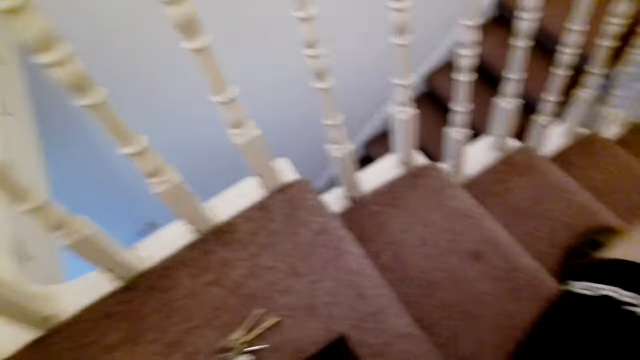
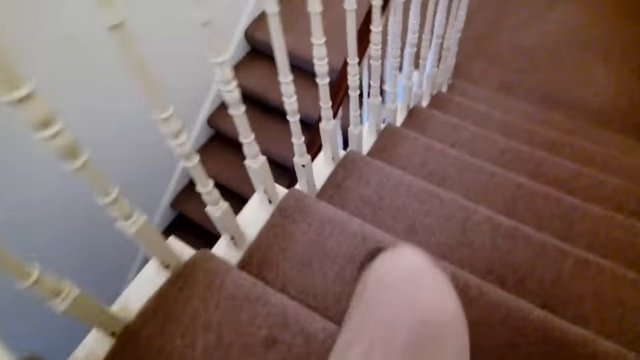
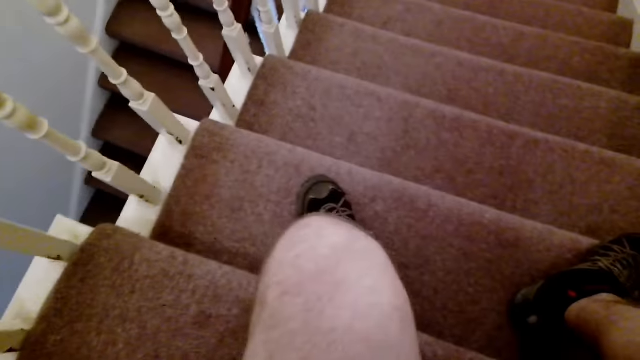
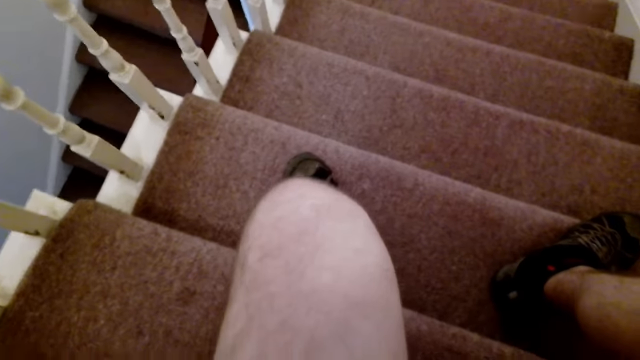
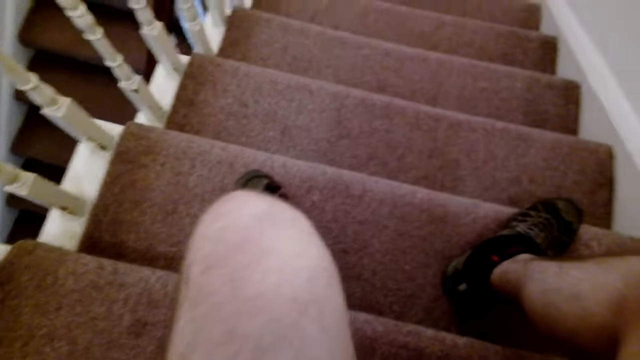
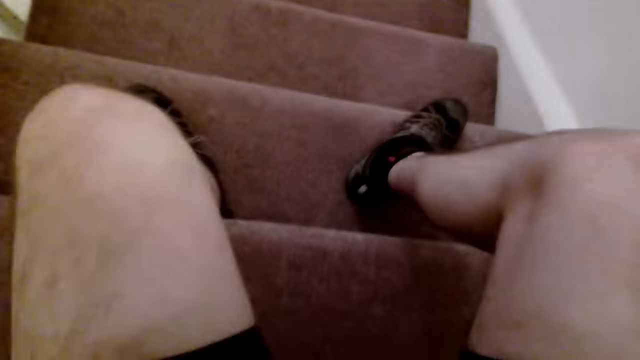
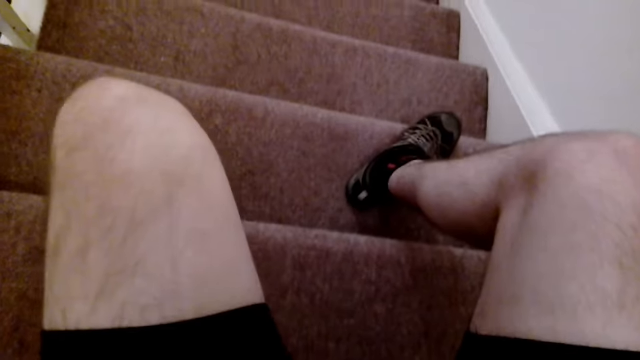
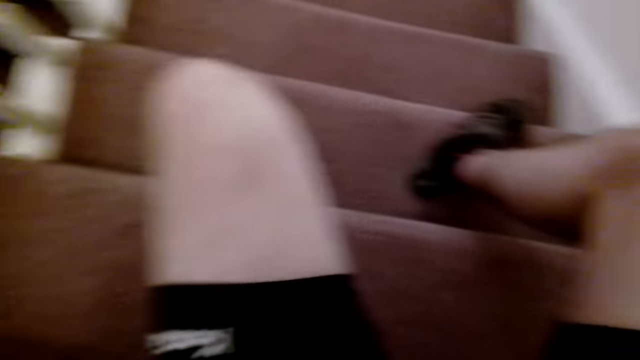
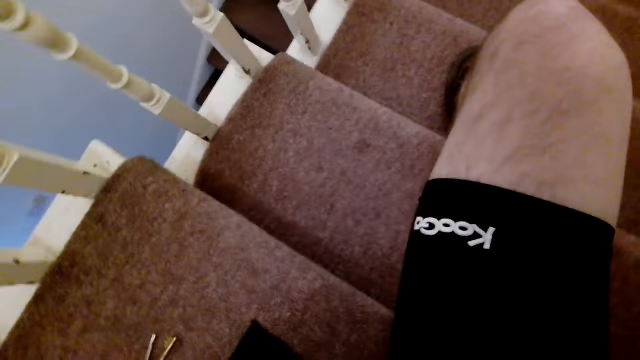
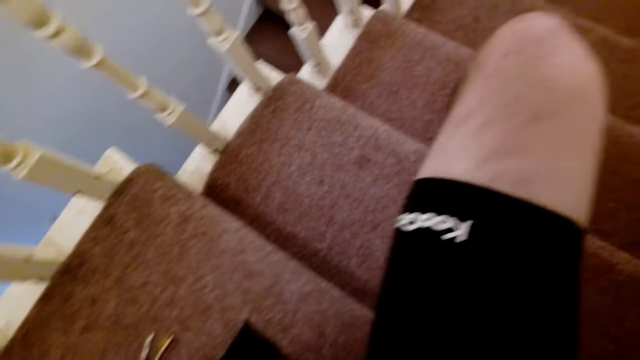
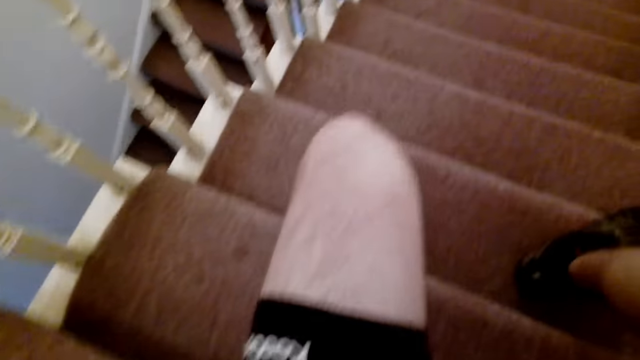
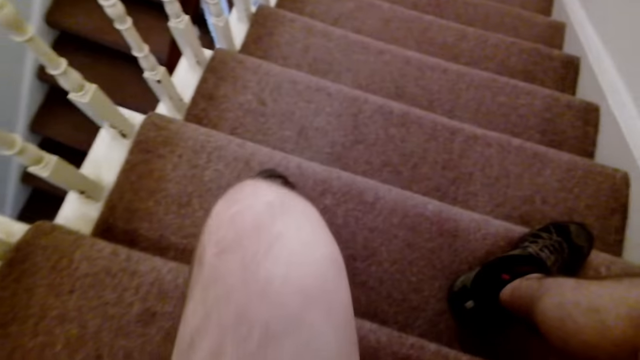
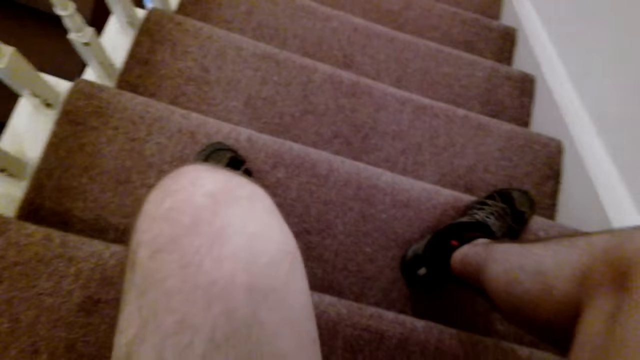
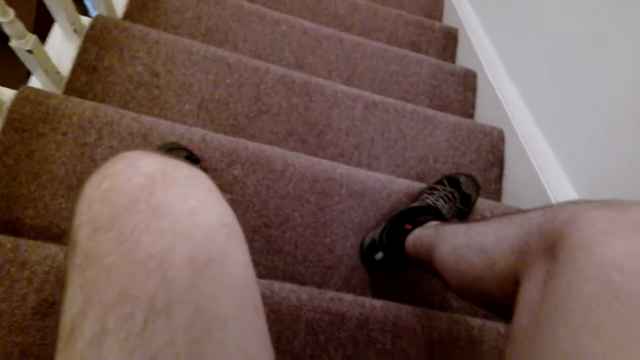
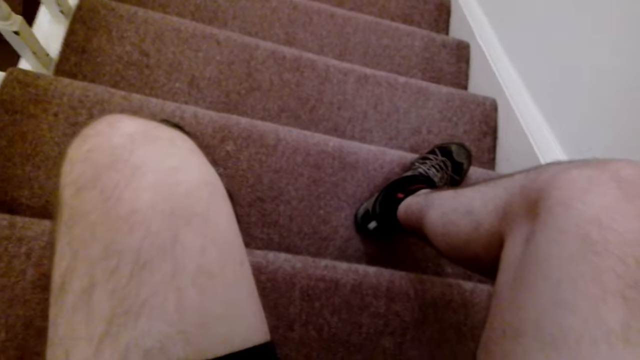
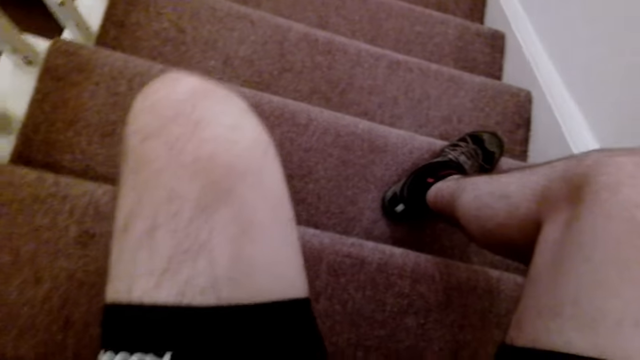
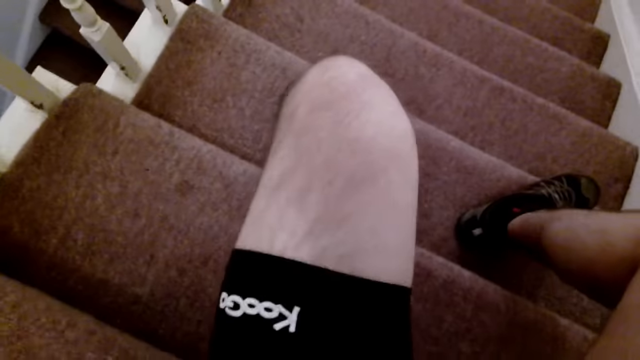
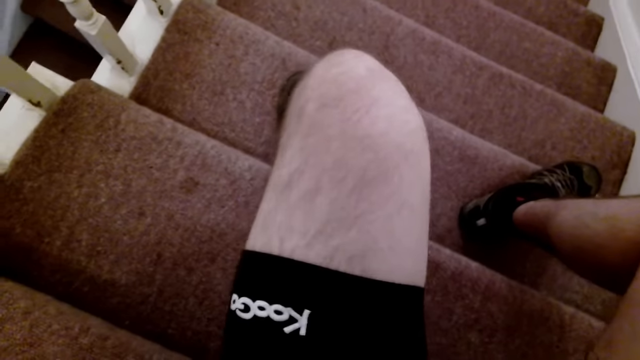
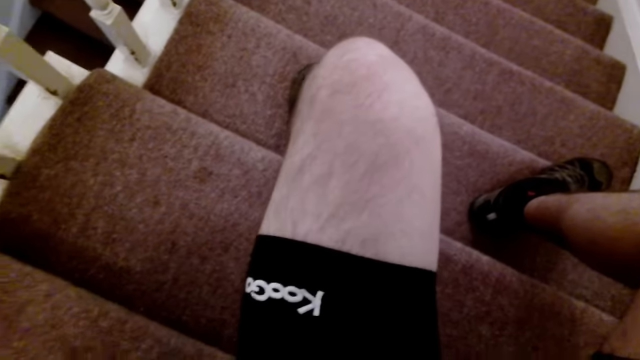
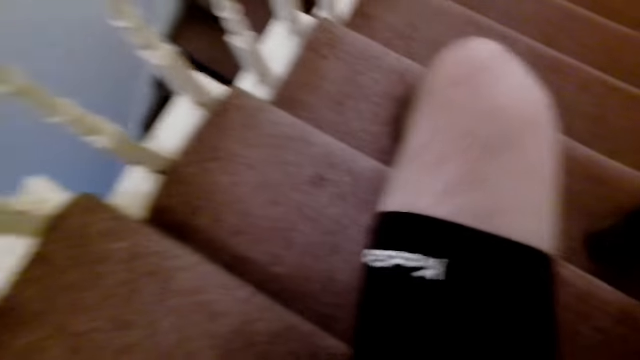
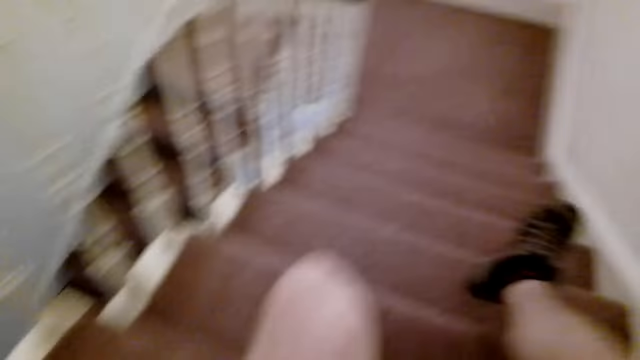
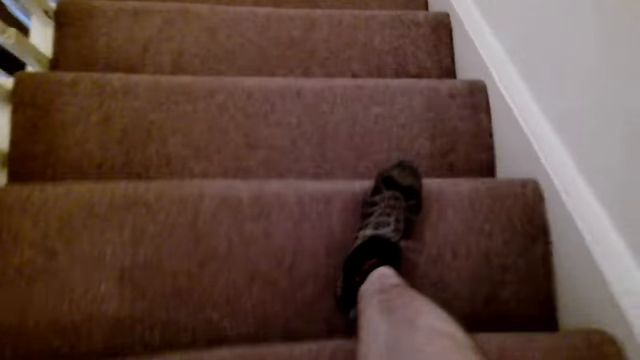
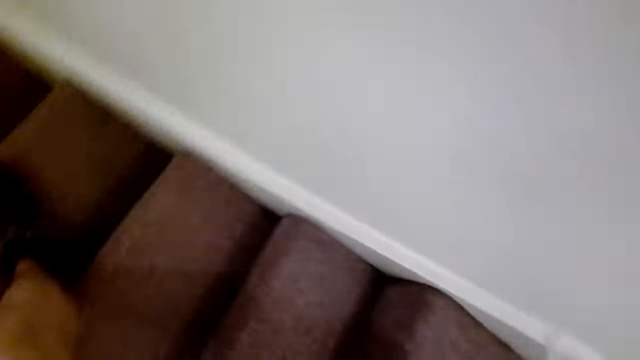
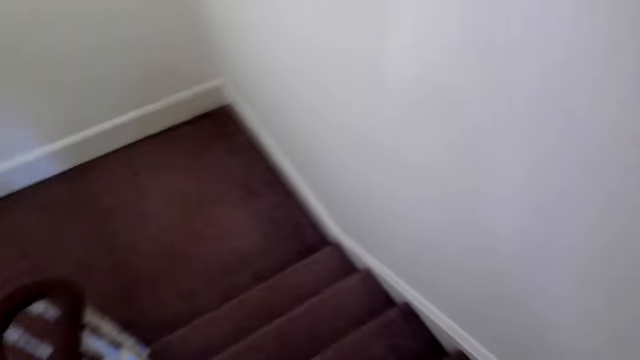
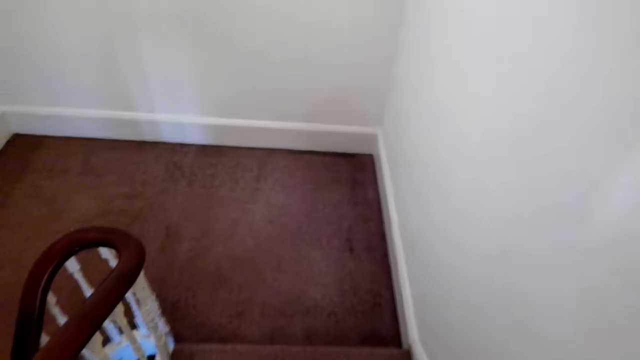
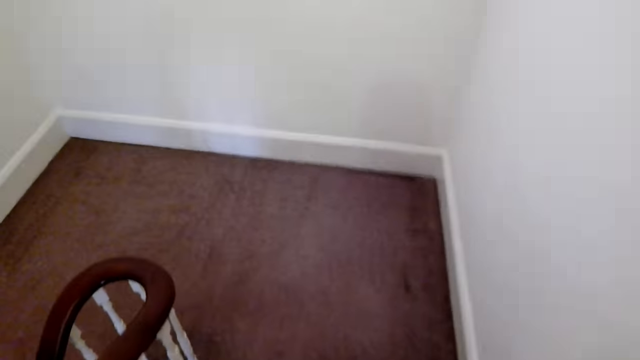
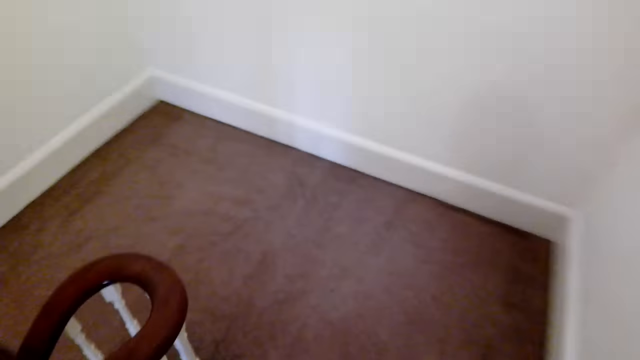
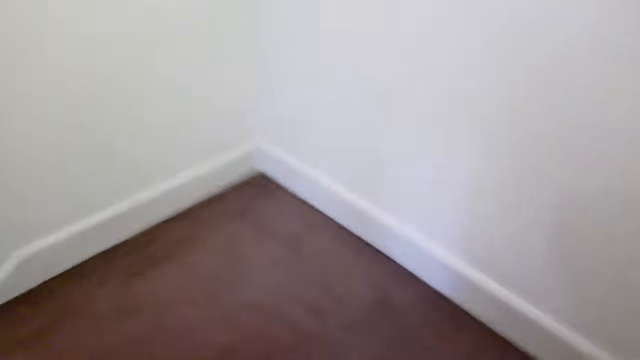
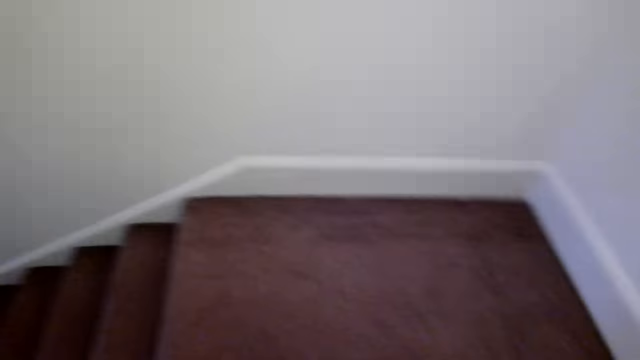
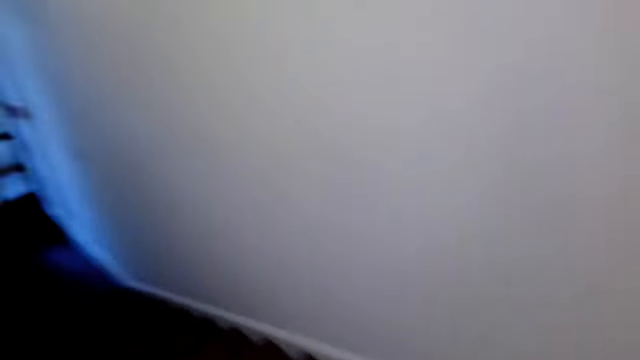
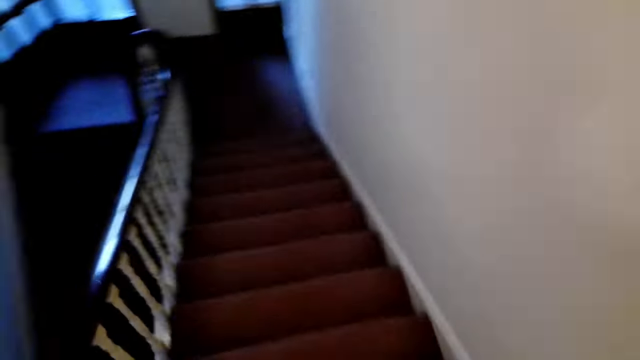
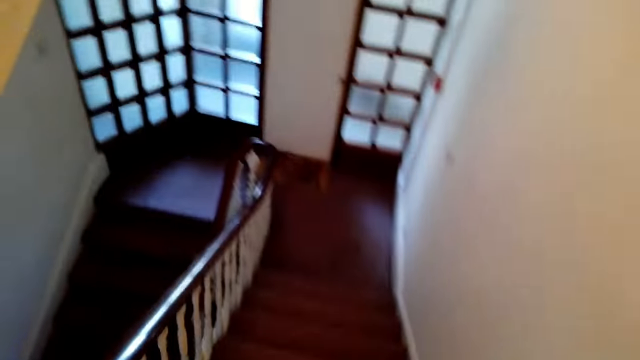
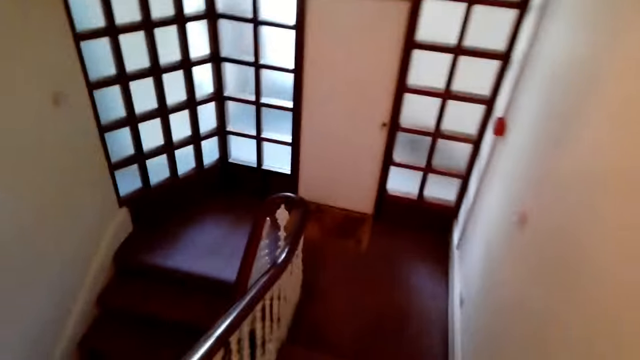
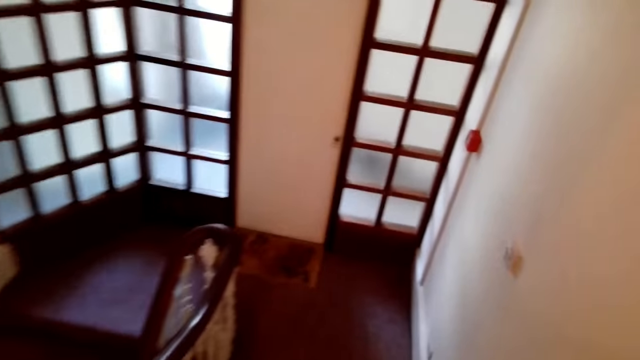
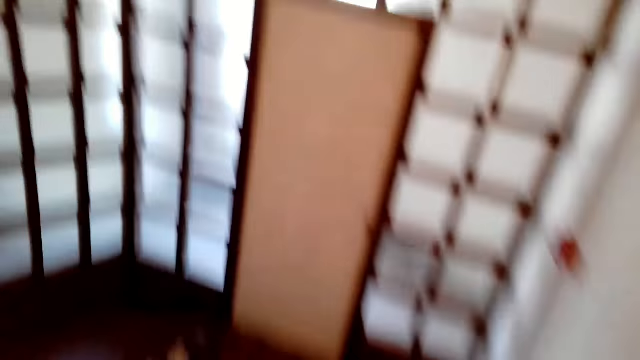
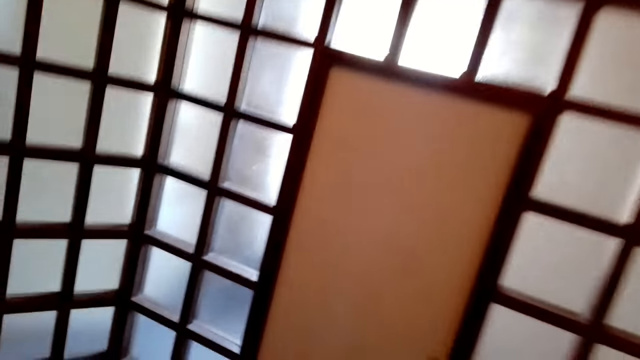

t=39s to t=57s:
The camera wearer stands up. They walk down the stairs.

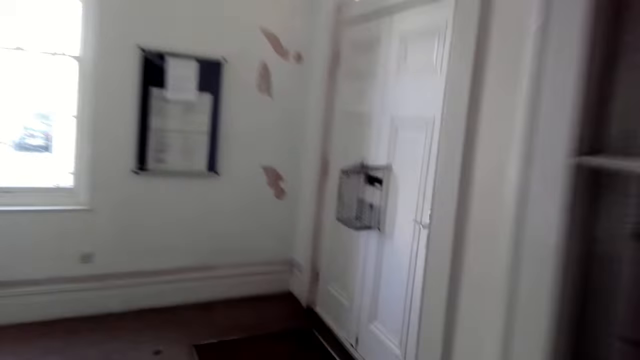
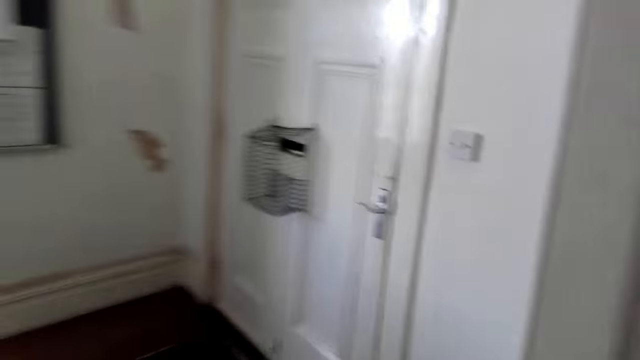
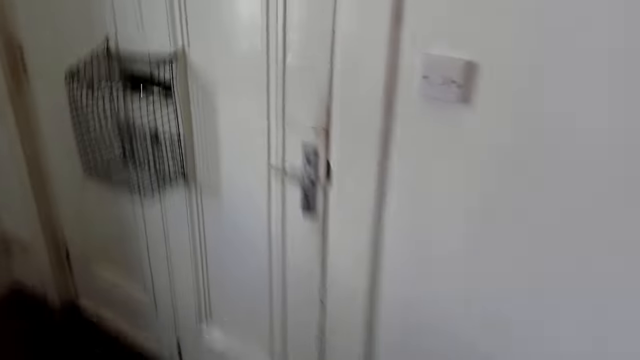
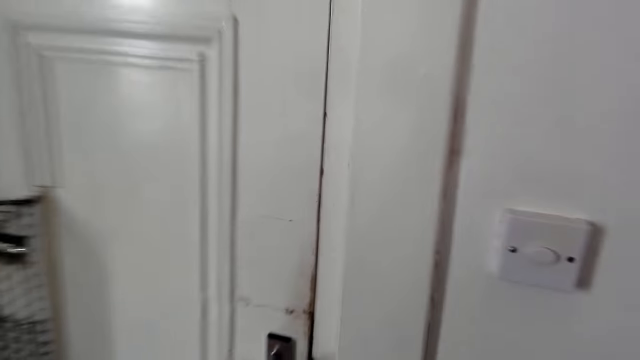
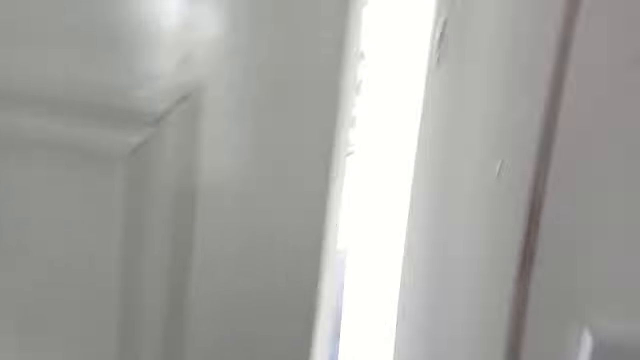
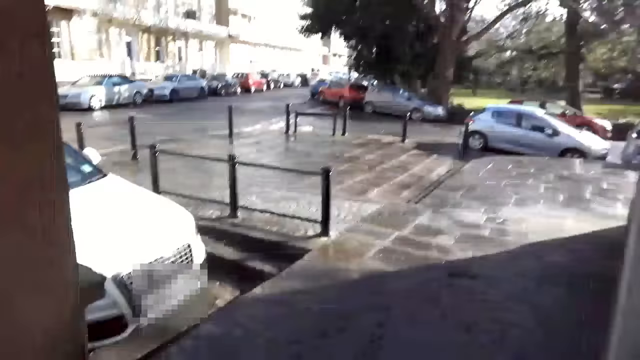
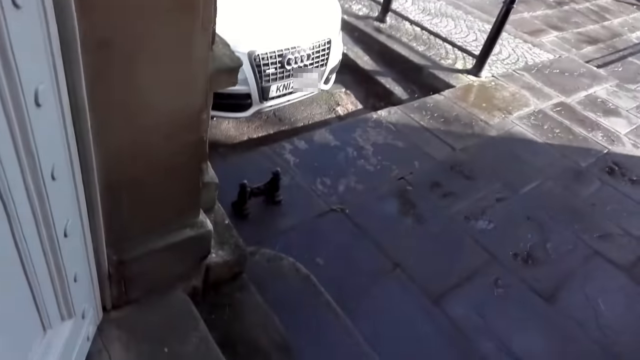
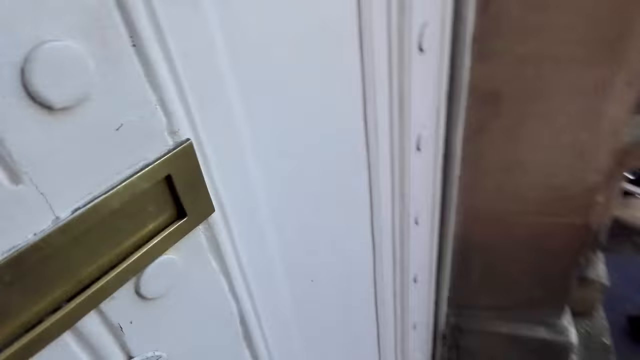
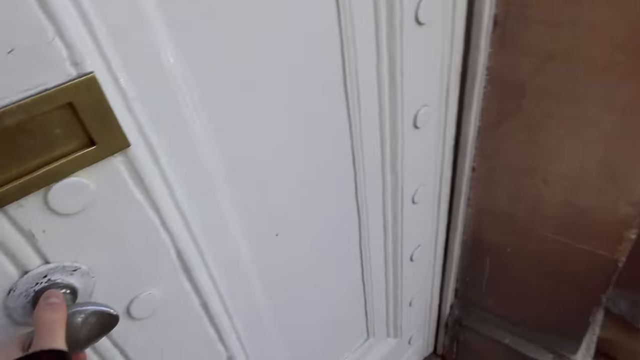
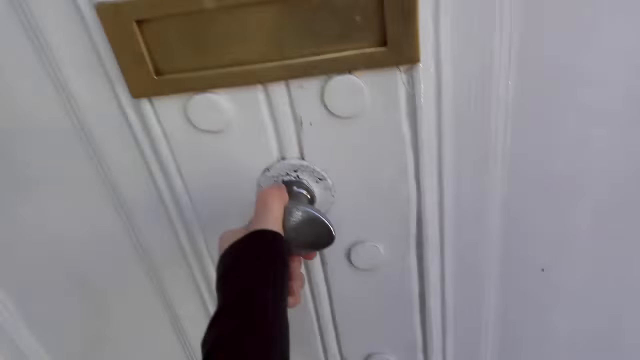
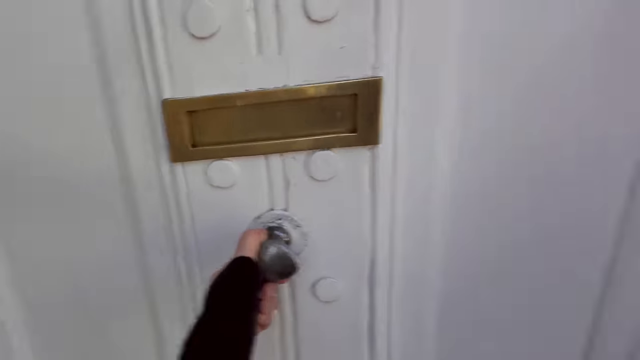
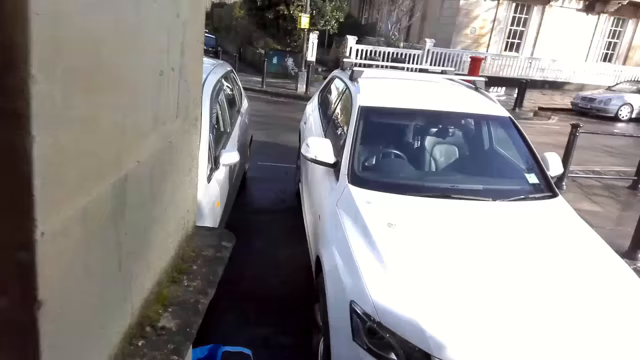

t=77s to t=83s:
The camera wearer opens a door out of the building with his left hand. He walks out of the building. He closes the door with his left hand.
